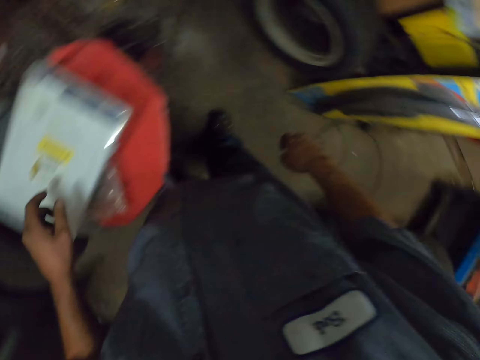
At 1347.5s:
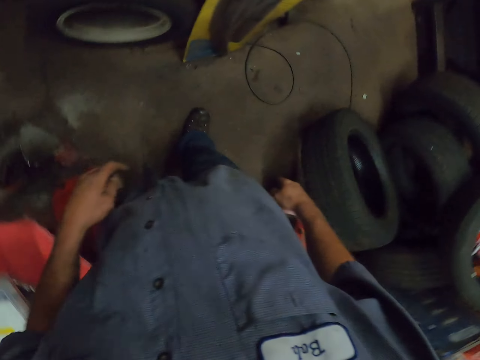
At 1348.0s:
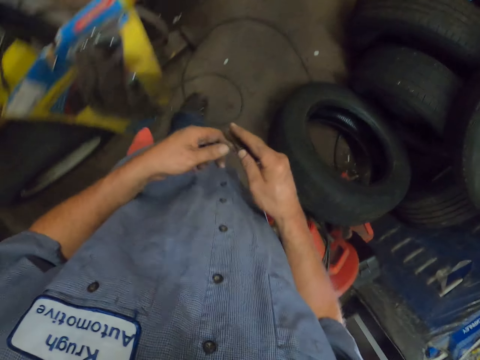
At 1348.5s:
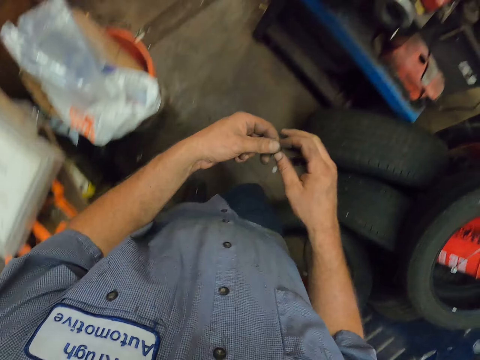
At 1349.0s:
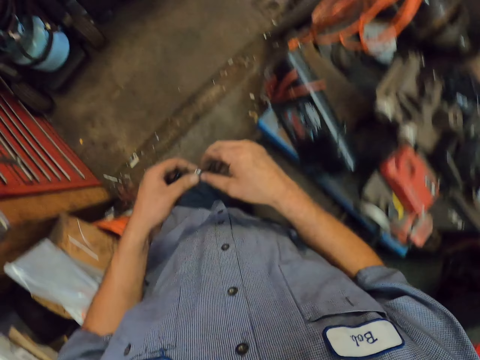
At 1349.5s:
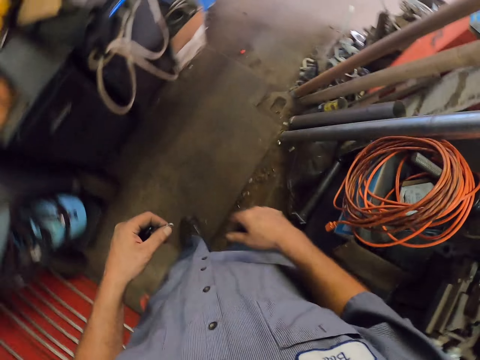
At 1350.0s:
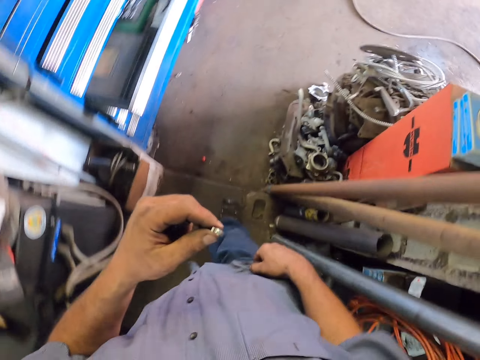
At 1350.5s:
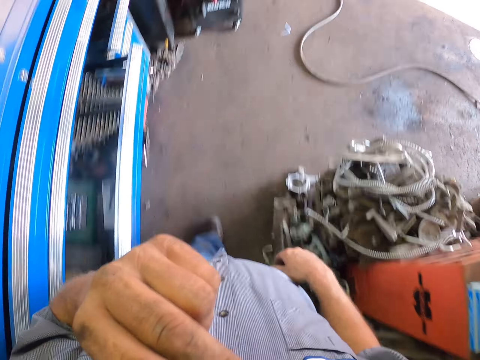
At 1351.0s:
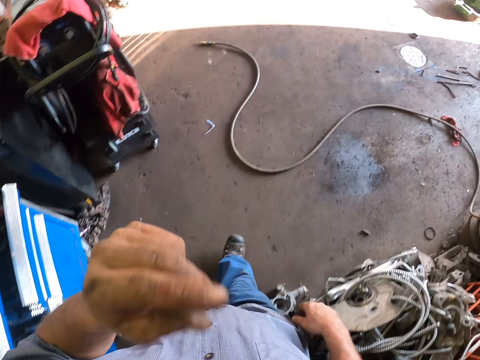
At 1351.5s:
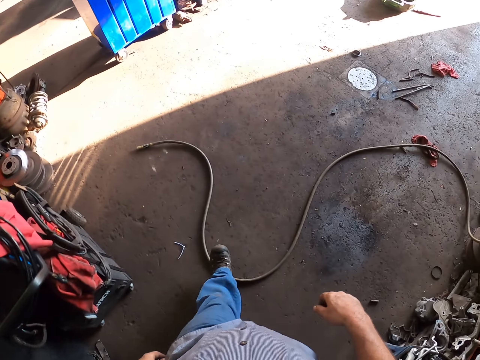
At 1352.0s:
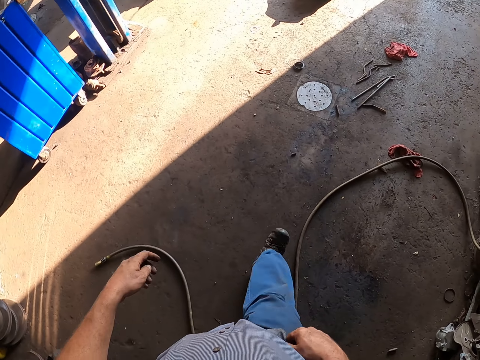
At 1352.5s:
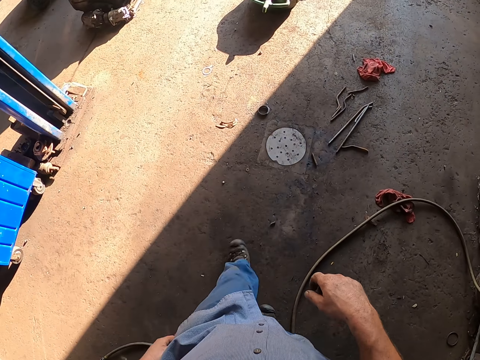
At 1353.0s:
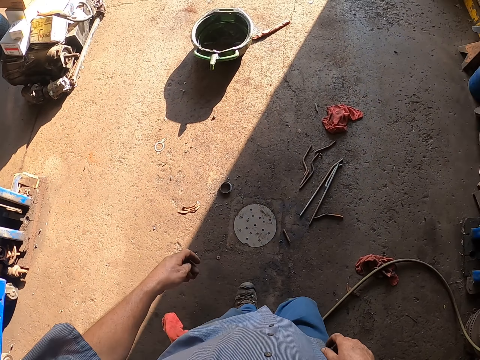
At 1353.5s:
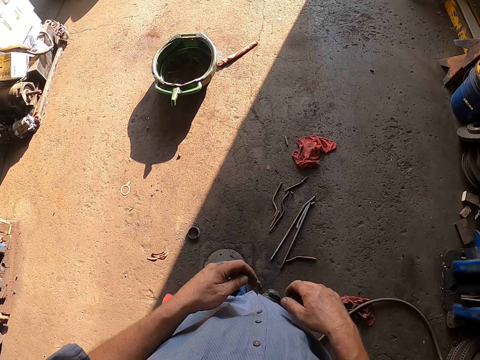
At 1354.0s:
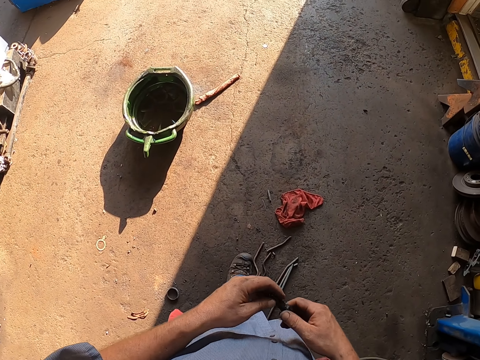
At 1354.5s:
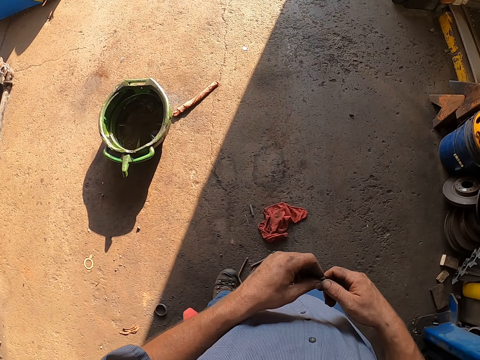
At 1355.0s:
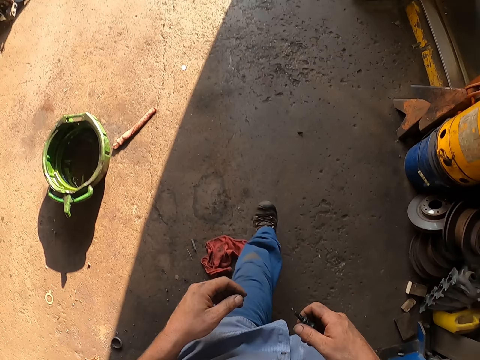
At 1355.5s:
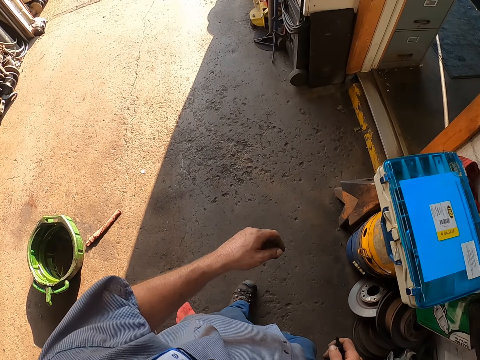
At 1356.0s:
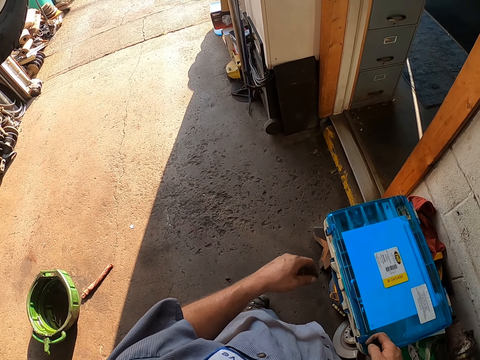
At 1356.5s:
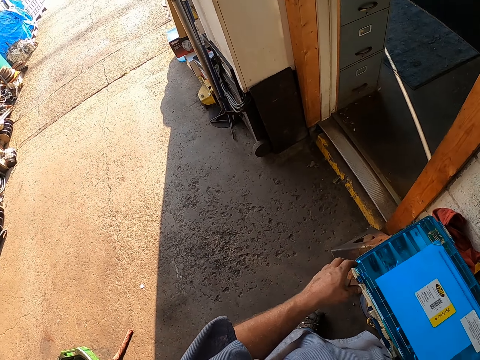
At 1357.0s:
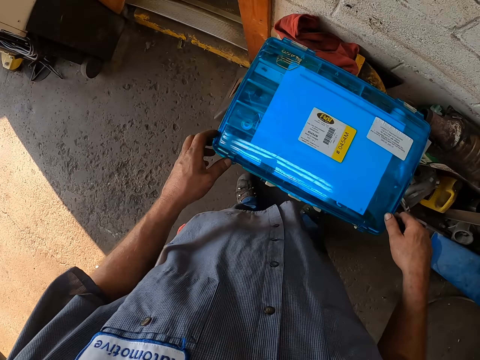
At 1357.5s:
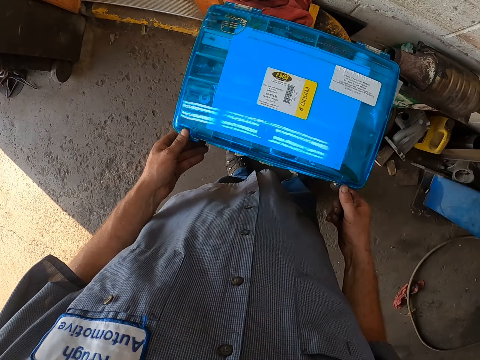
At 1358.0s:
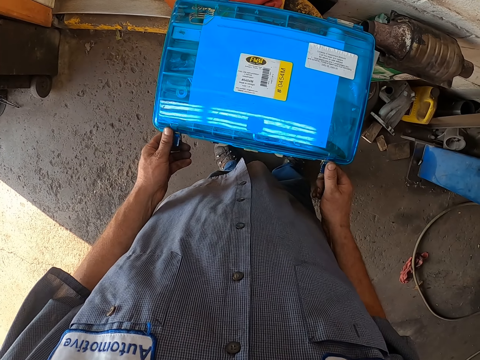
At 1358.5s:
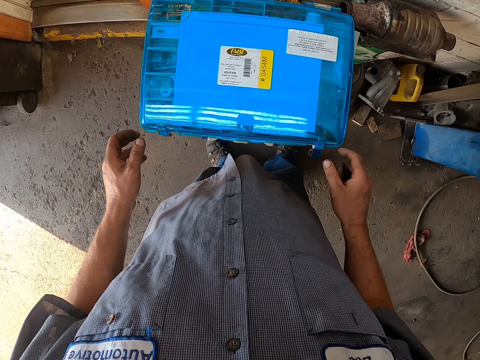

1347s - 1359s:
The camera wearer walks around. They hold a nut with the other hand. They move the nut towards the face. They put a bolt in the mouth. They move the hand away from the face. They hold a car spare part with the other hand. They unlock a tool case.

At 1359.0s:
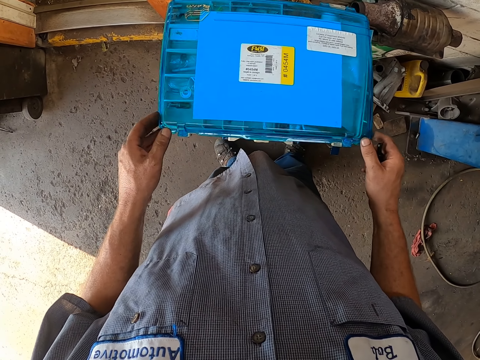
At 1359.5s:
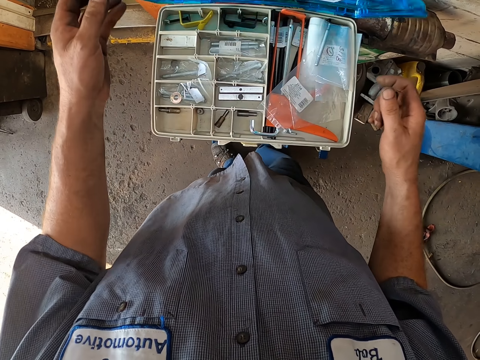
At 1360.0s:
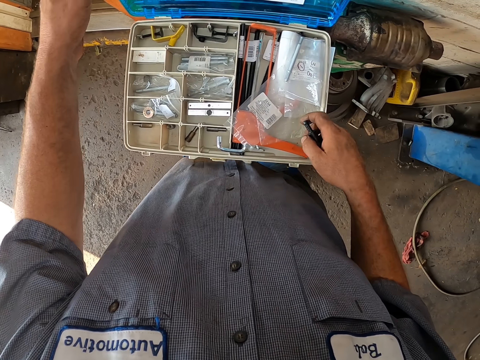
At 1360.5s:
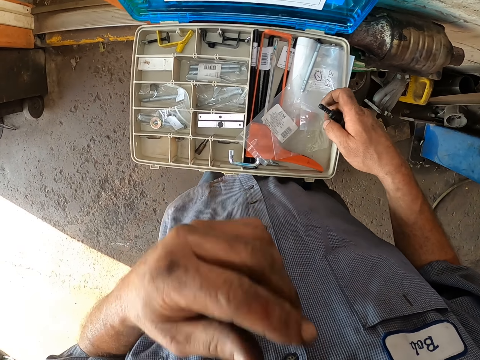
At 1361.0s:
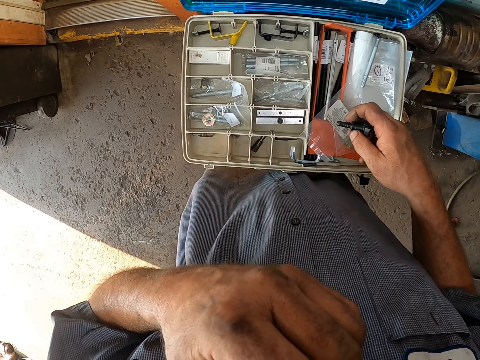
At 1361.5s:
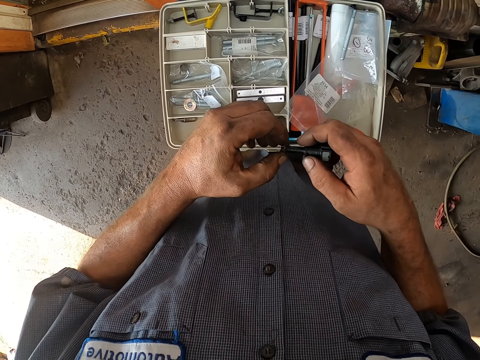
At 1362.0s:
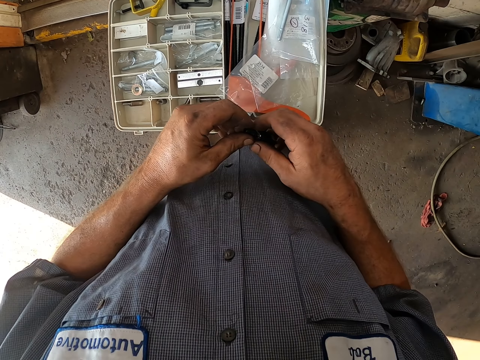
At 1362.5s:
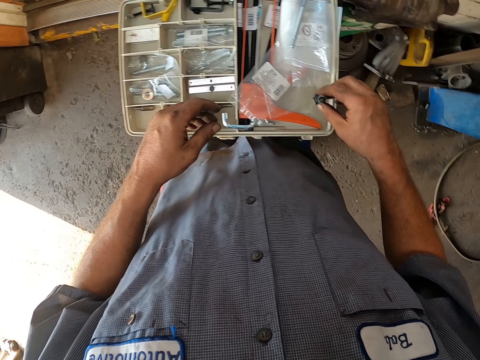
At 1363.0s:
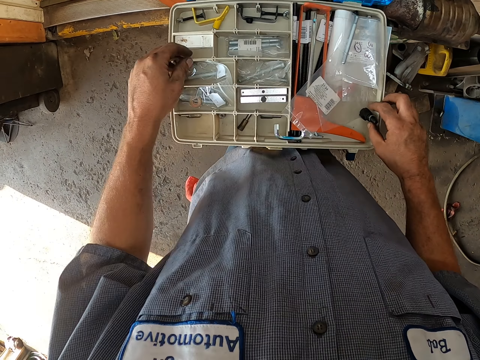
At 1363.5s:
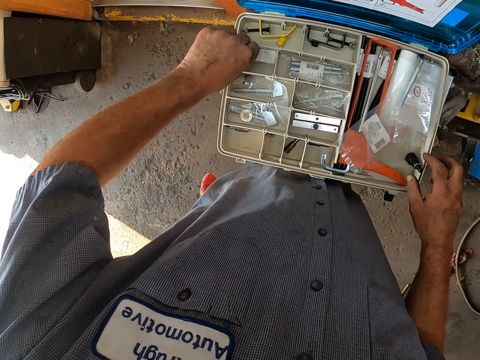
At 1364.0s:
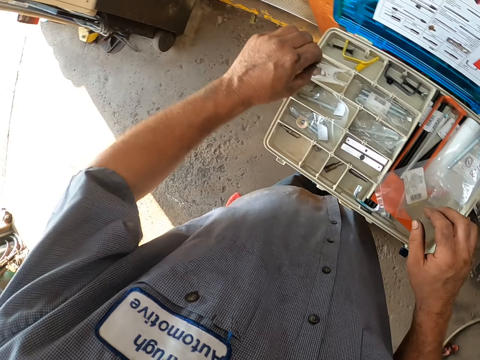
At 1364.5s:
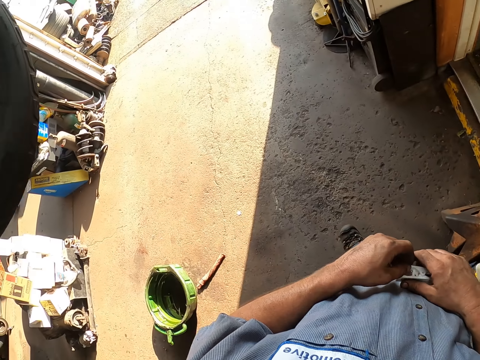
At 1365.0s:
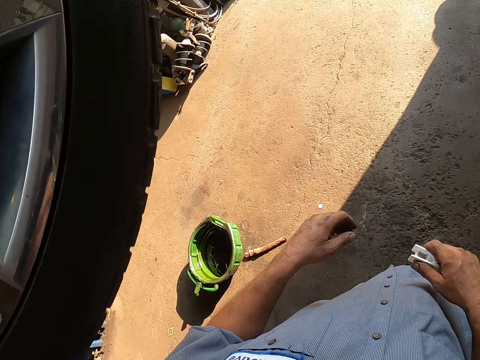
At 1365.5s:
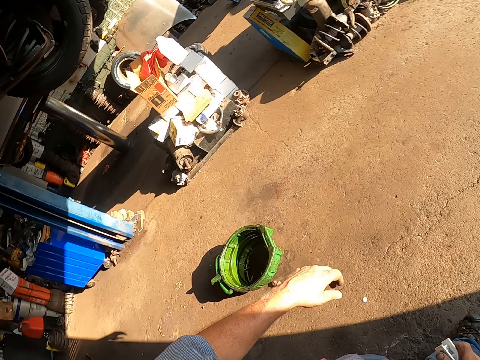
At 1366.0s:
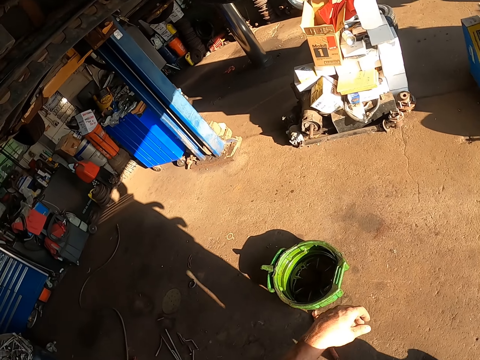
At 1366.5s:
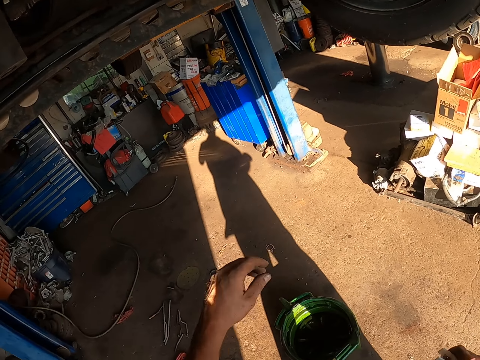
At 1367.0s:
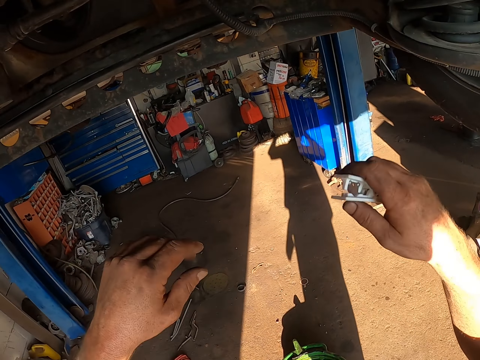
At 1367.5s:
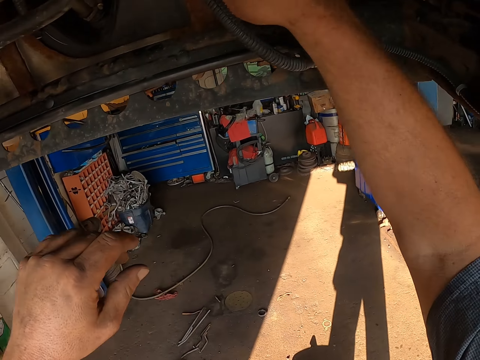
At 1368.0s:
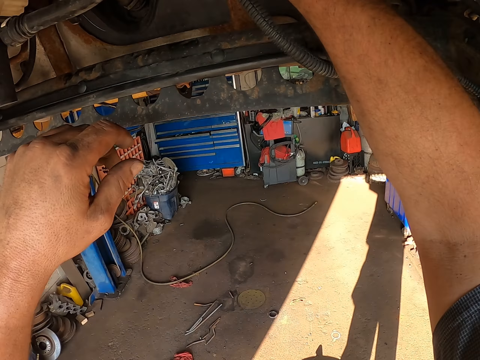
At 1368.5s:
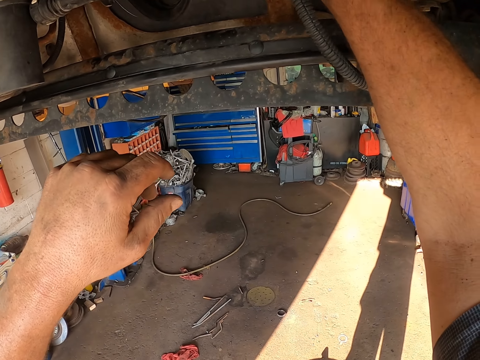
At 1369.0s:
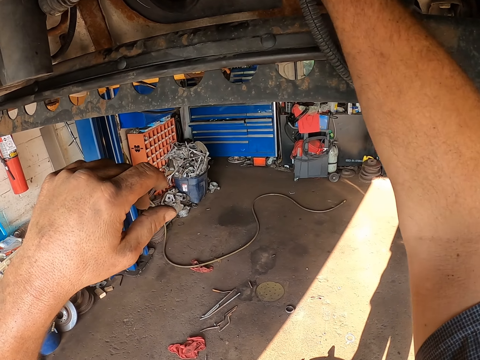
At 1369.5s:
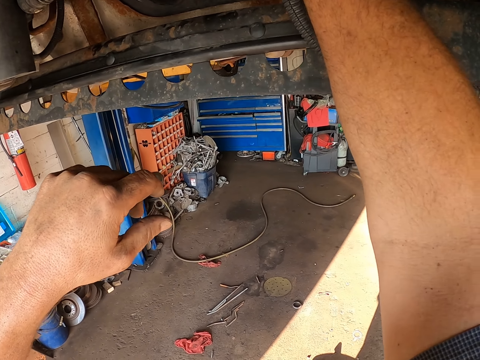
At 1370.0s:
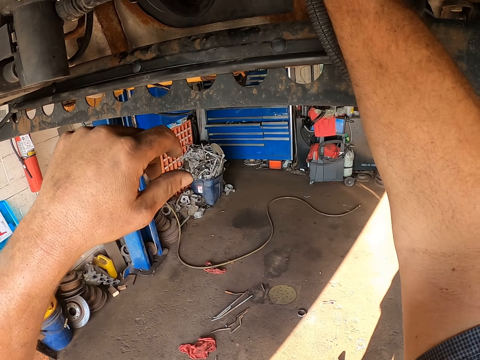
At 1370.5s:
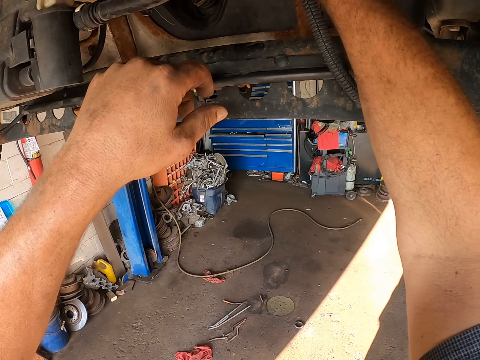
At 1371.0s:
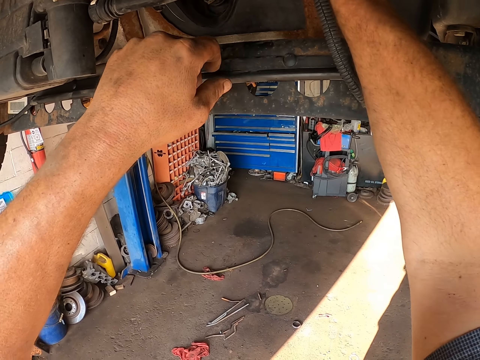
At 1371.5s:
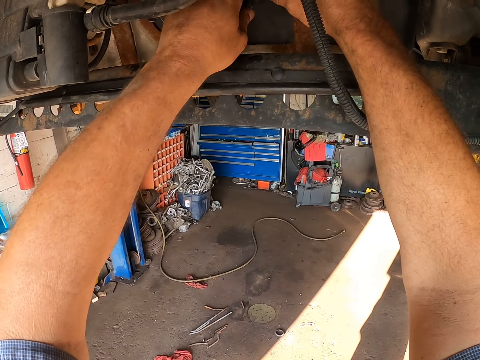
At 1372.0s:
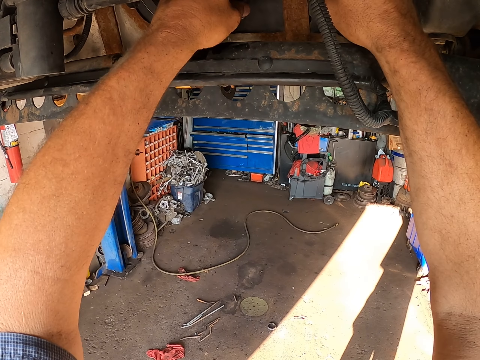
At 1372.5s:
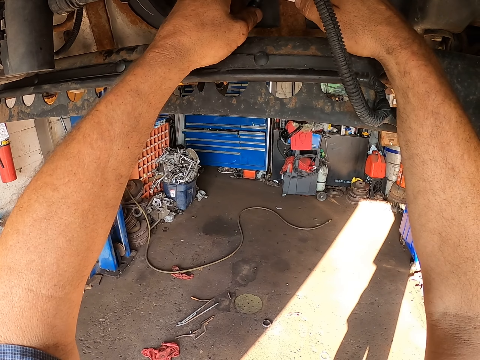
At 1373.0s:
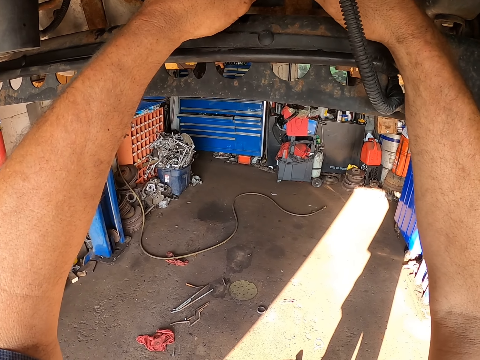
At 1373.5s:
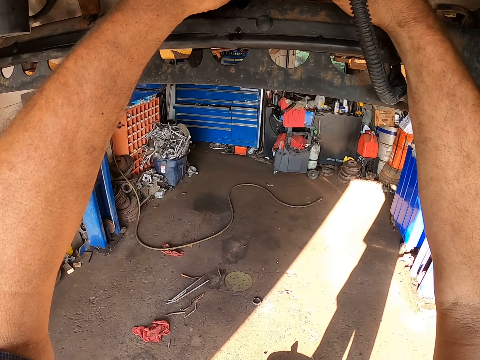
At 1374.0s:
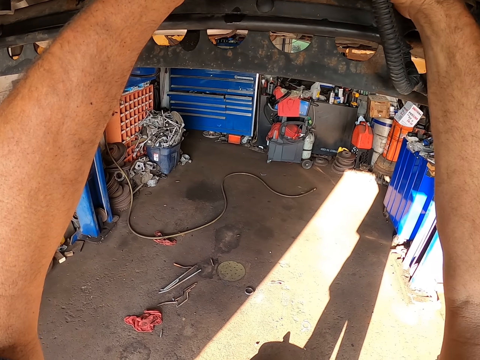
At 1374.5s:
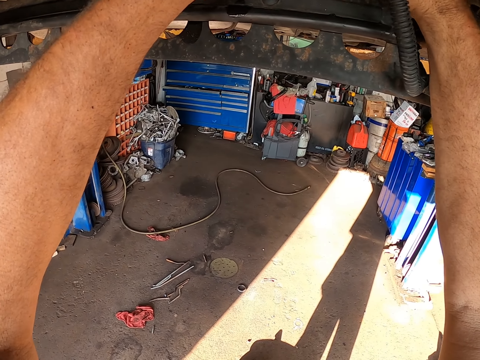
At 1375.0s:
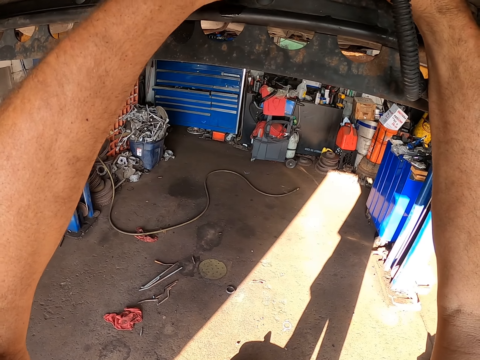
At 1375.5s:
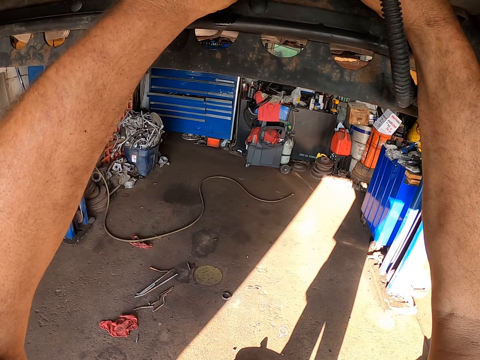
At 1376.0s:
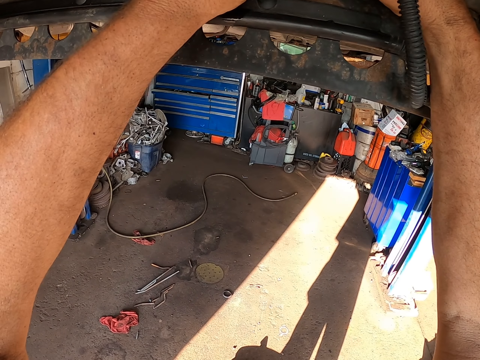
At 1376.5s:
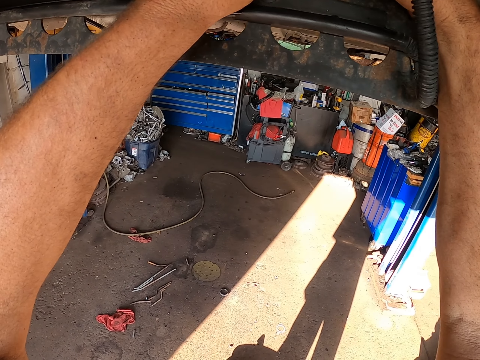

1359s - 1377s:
The camera wearer opens another tool kit. They remove the bolt from the mouth. They insert the bolt in something on the car spare part. They place the bolt in the tool box. They drop the car spare part. They pick a clip. They walk around. They hold something with the other hand. They fix something on a lawn mower. They move the other hand to the lawn mower.
